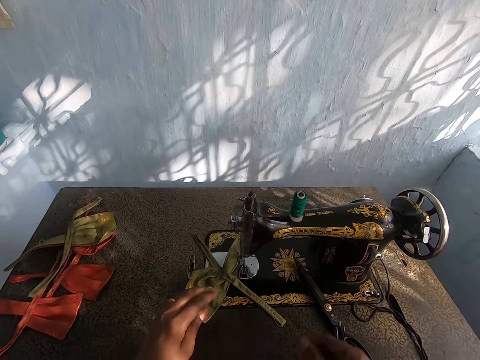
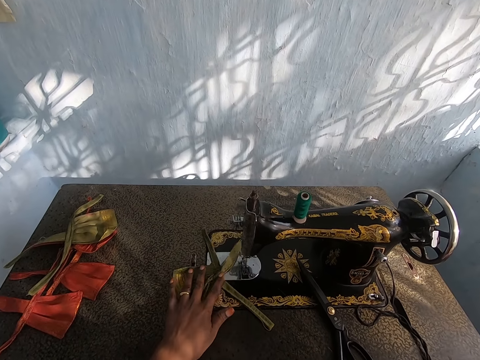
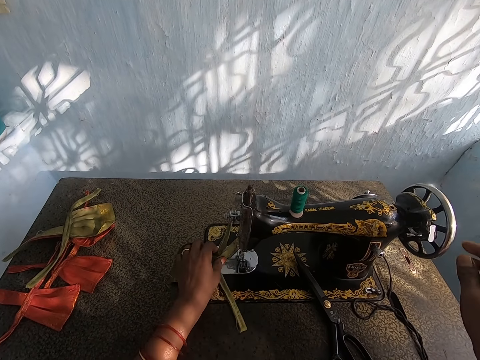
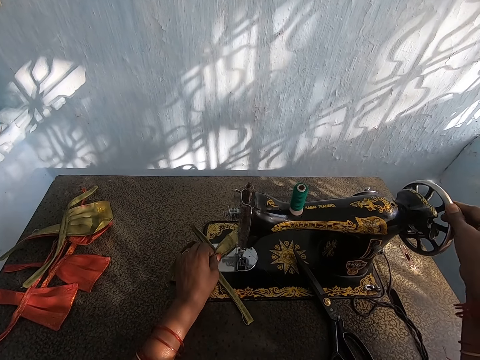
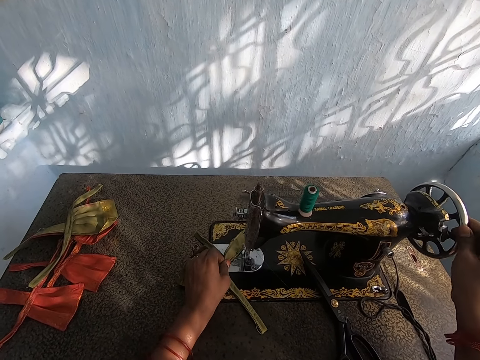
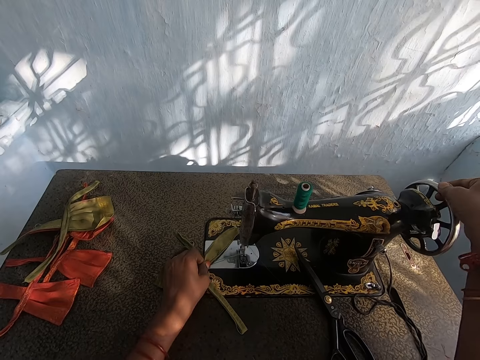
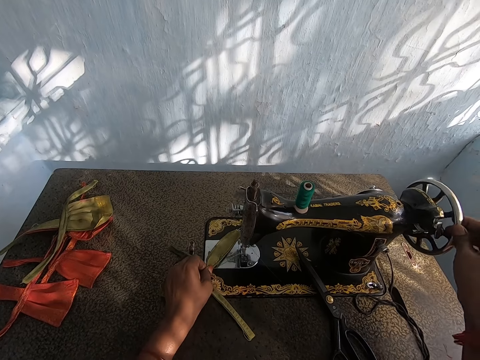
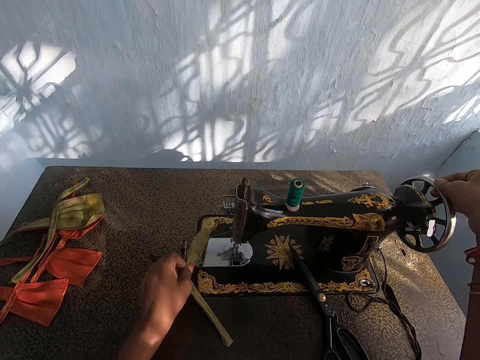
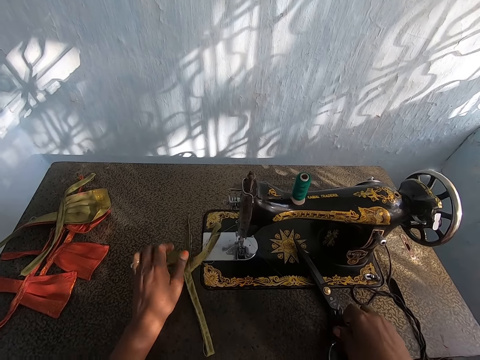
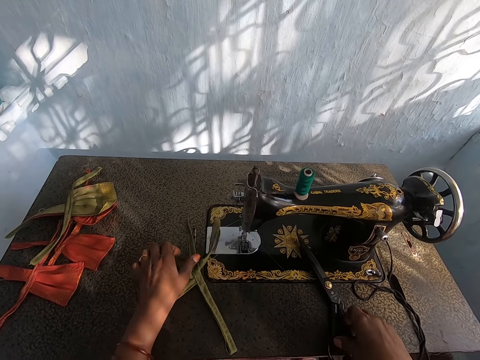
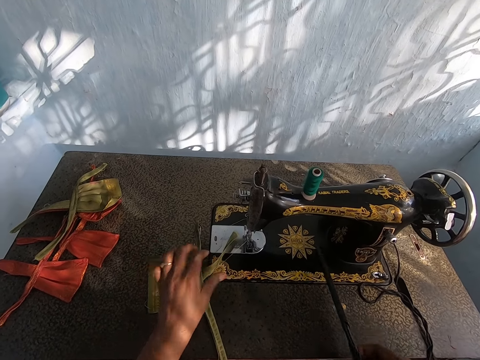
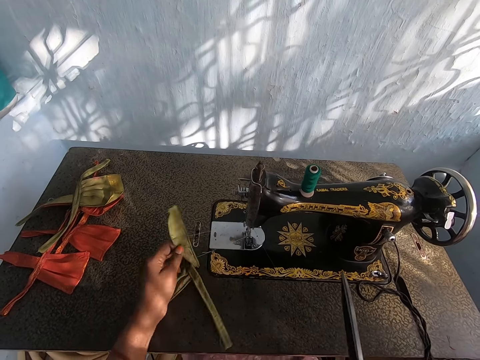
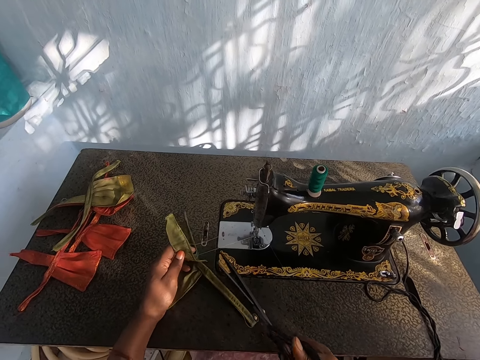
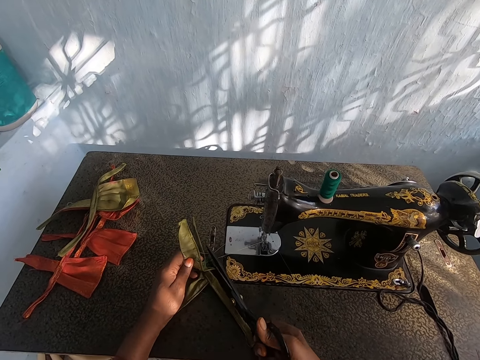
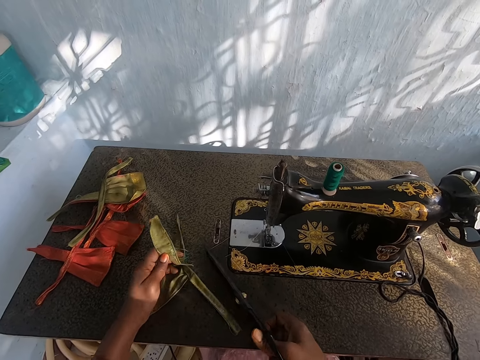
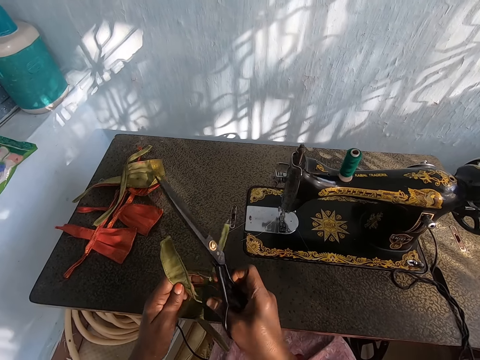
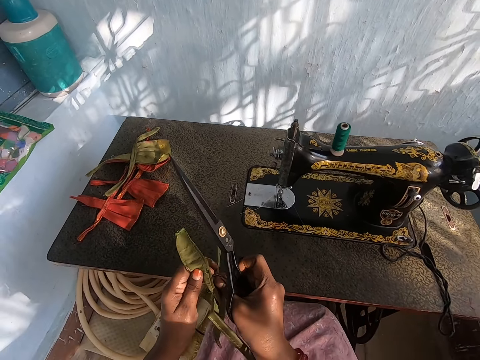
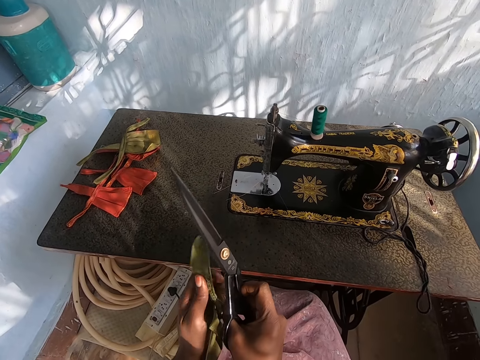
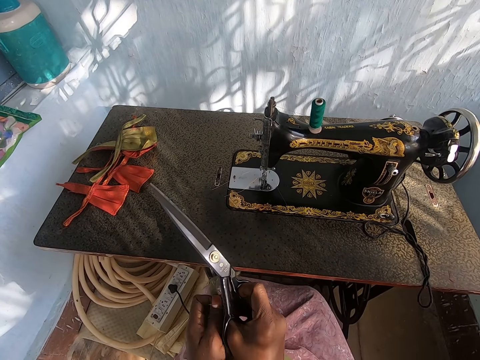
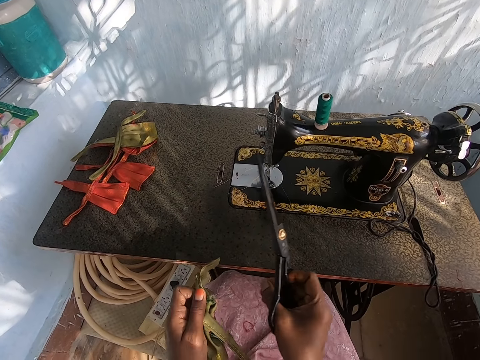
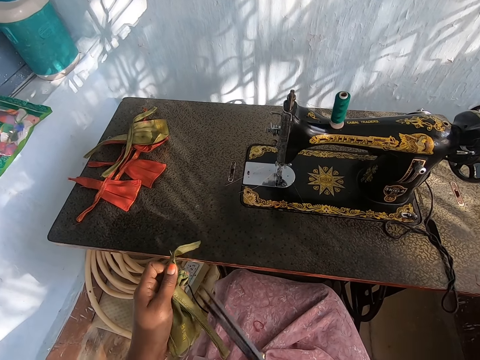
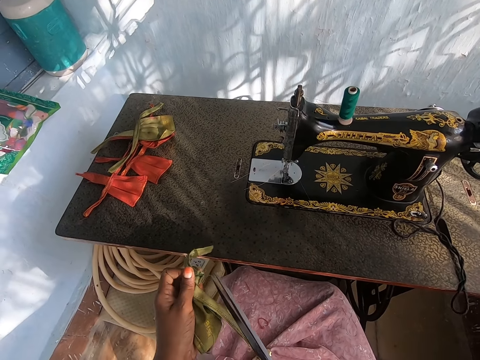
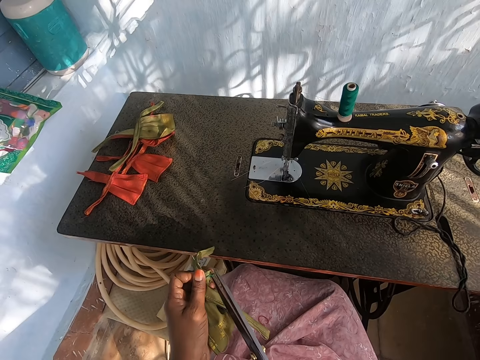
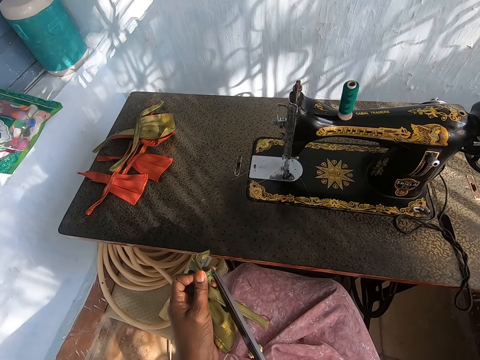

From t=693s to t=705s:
The camera wearer rolls the wheel on the sewing machine with her right hand. They hold the sewing machine with his right hand. They pick up the scissors on the sewing machine with her right hand. They cut the thread on the fabric with the scissors in her right hand.

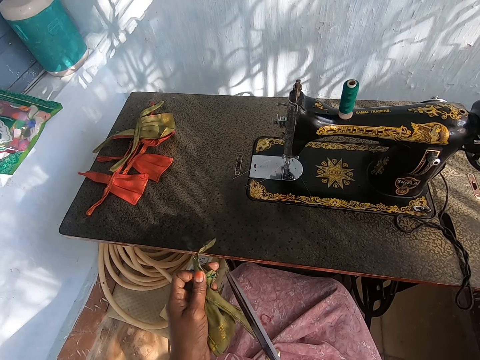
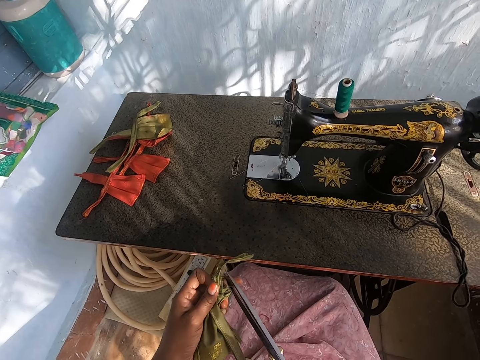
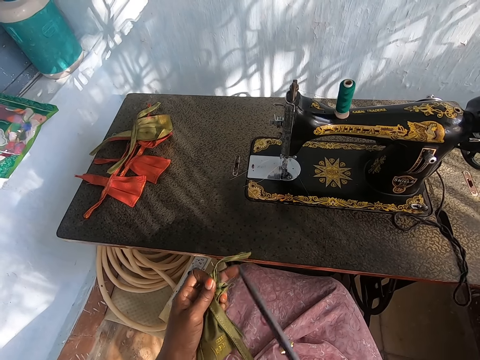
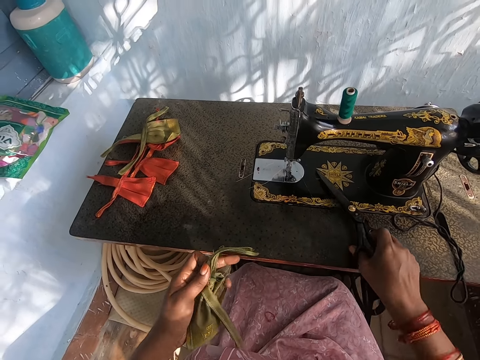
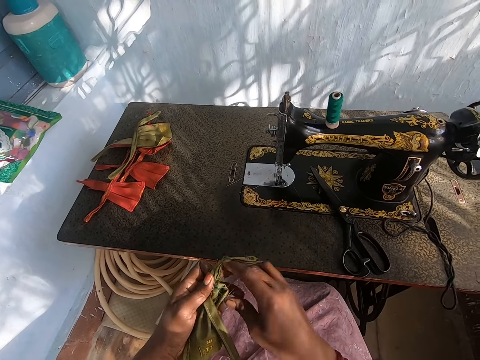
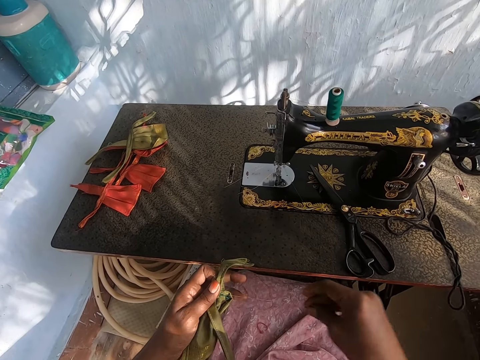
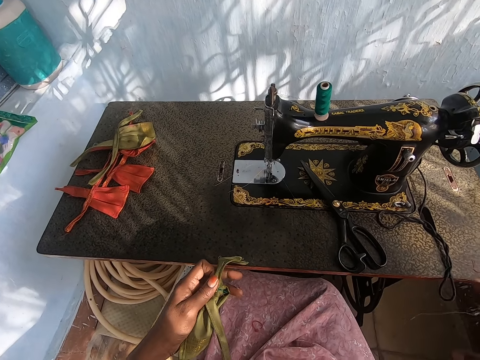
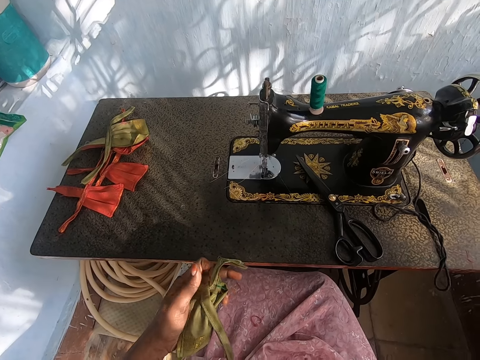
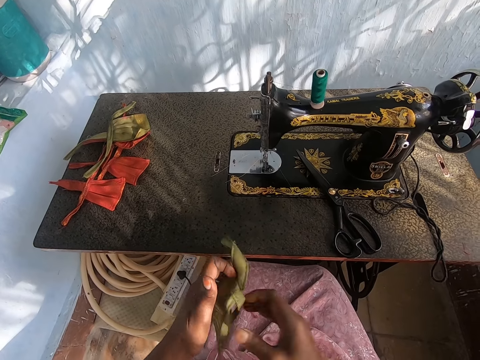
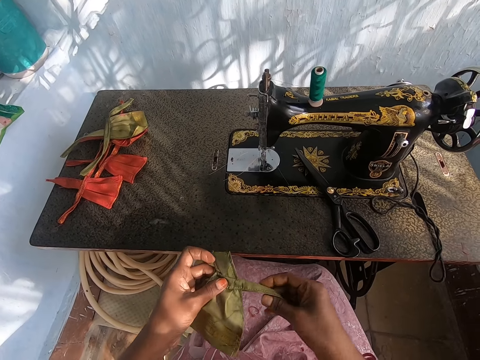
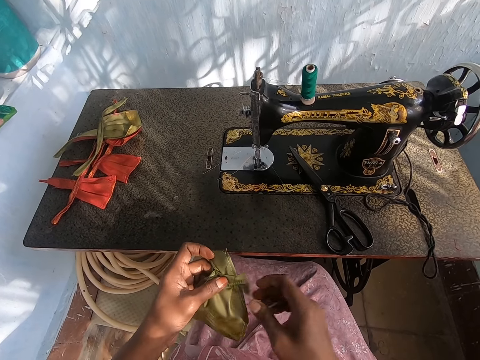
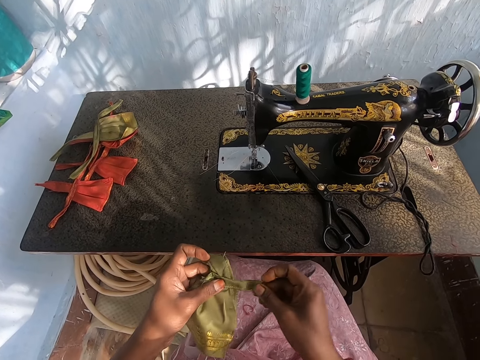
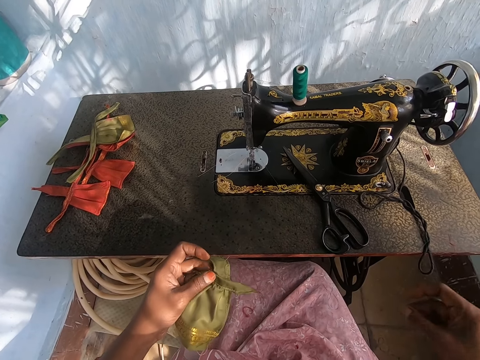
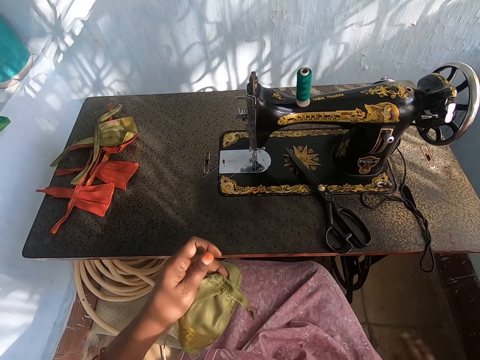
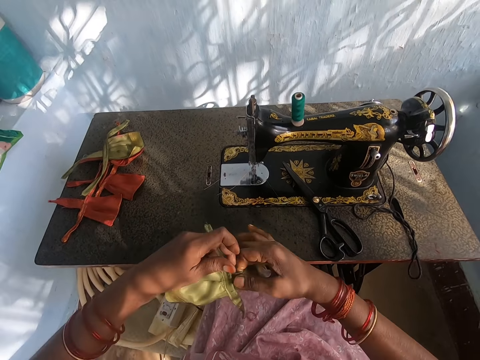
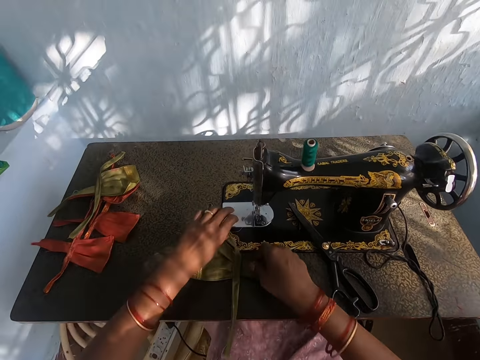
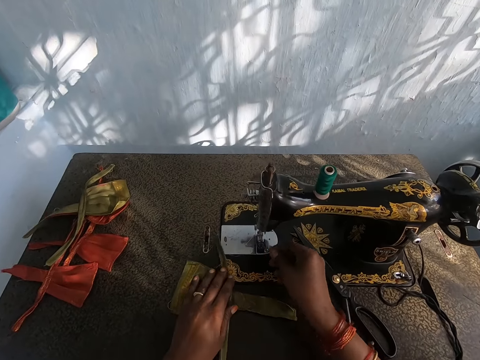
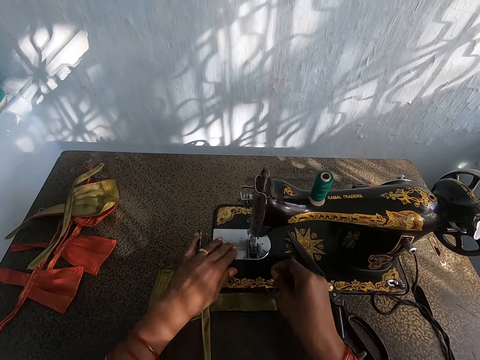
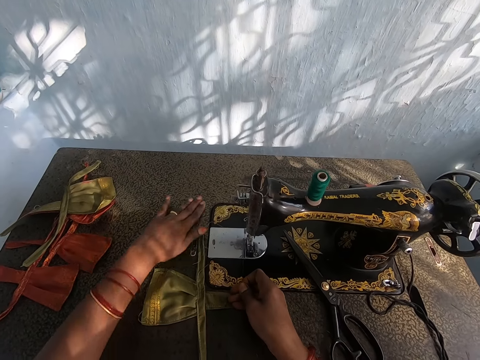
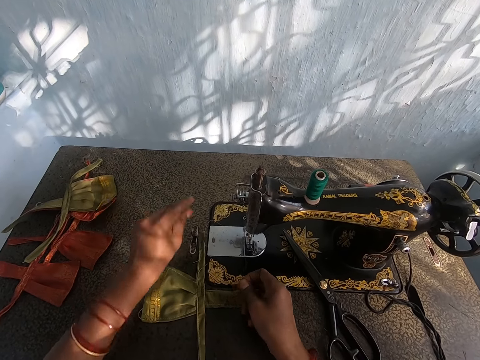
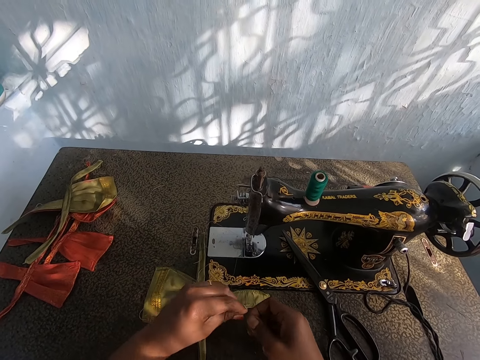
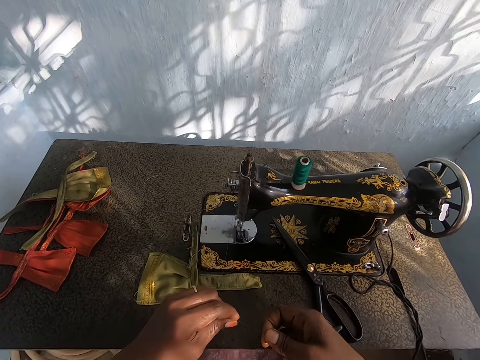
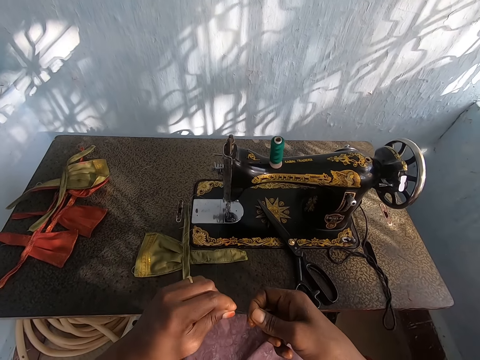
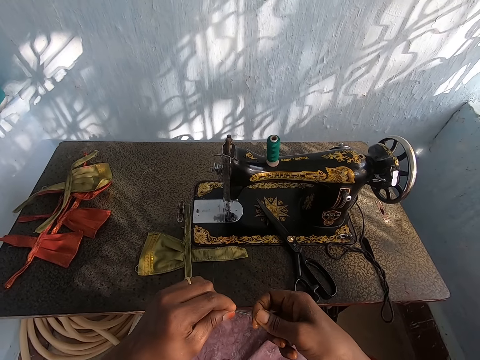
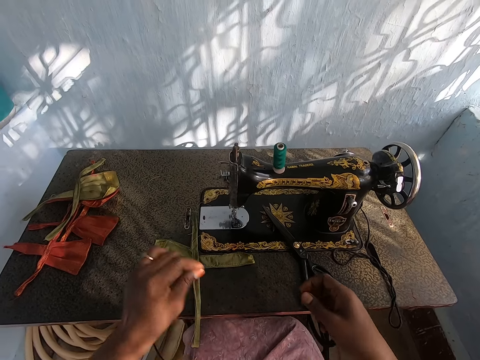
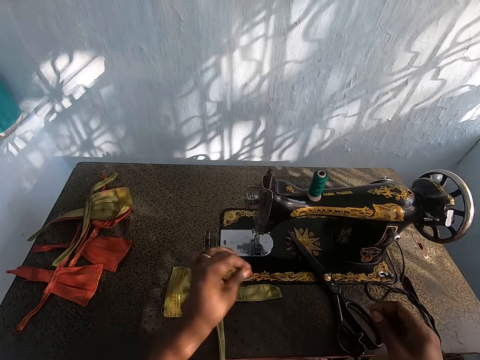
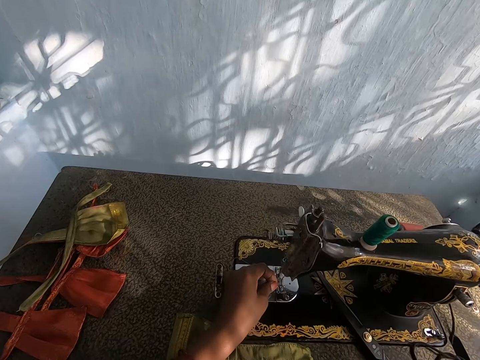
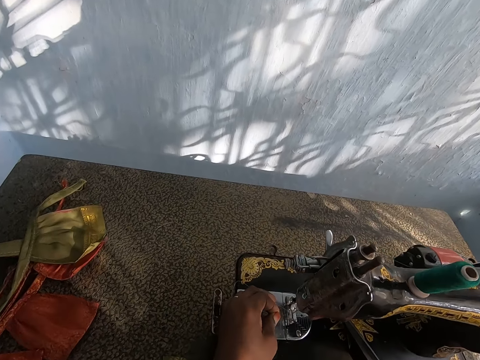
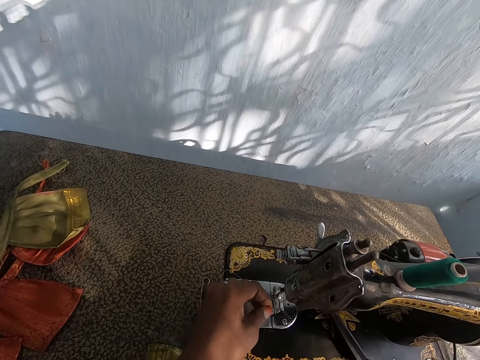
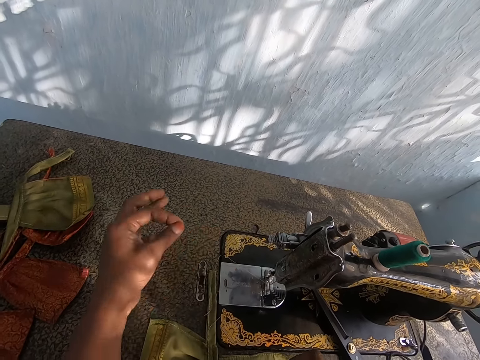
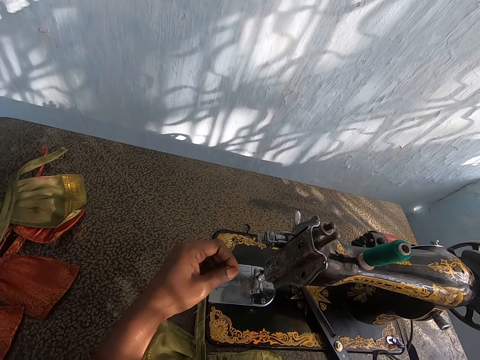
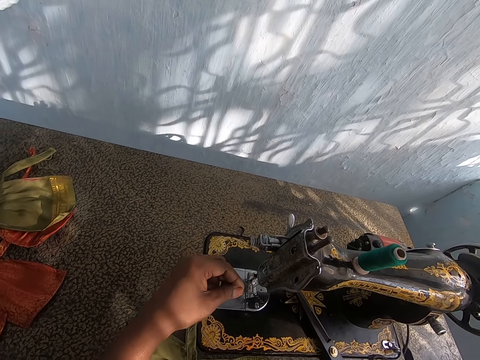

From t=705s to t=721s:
The camera wearer drops the scissors on the sewing machine with her right hand. They check the fabric with both hands. They remove some threads from the piece of cloth. They drop the fabric on the sewing machine with her left hand and pick up thread on the sewing machine with her left hand. They hold a thread with both his hands. They thread the sewing machine with her hands.
